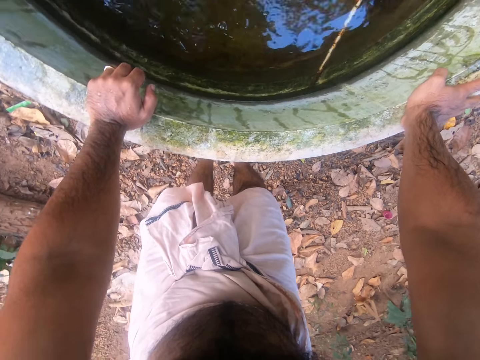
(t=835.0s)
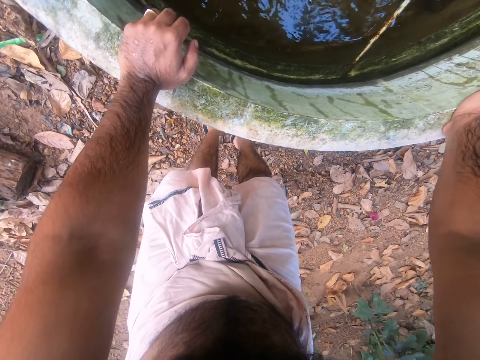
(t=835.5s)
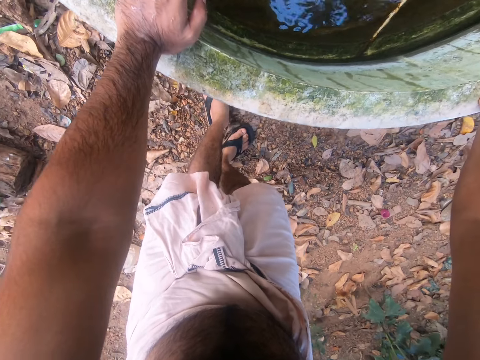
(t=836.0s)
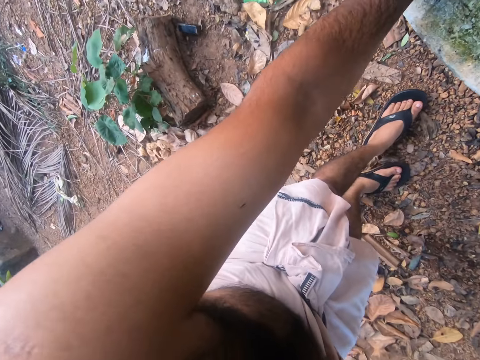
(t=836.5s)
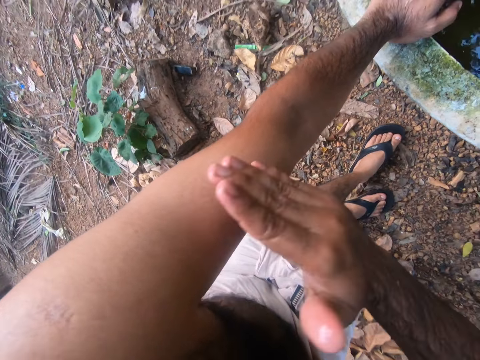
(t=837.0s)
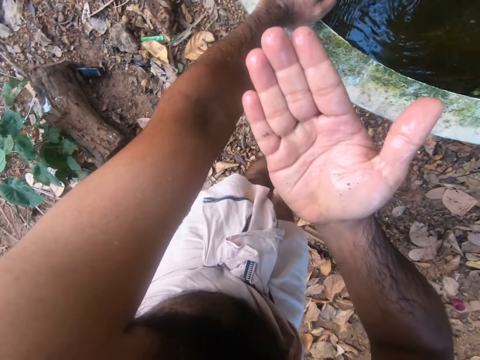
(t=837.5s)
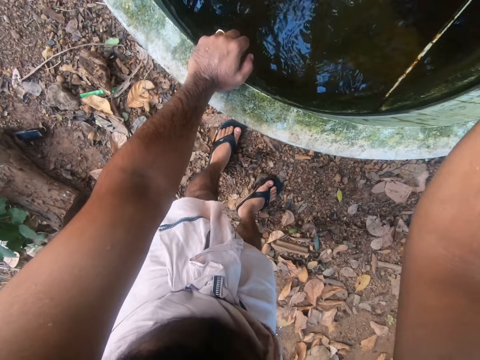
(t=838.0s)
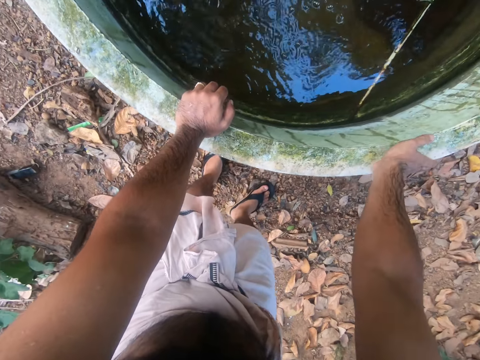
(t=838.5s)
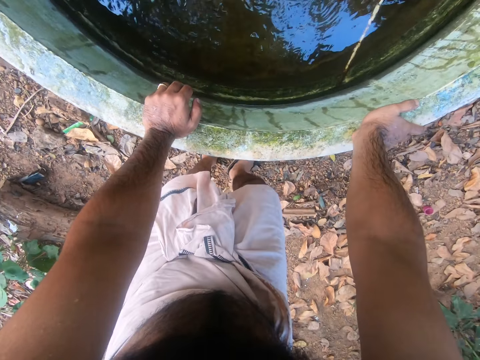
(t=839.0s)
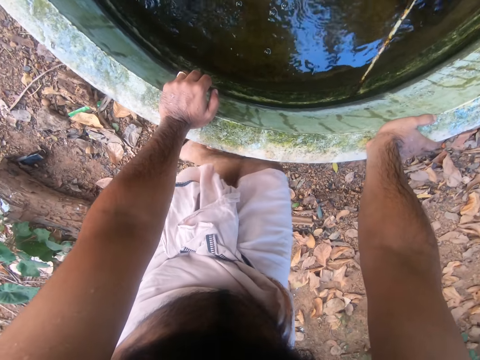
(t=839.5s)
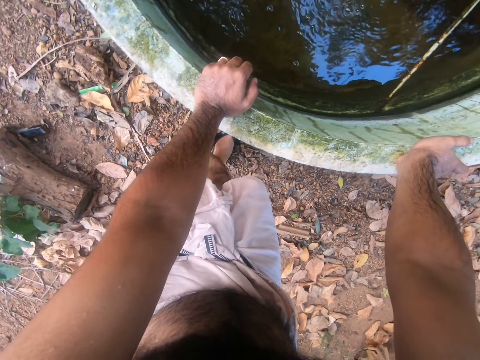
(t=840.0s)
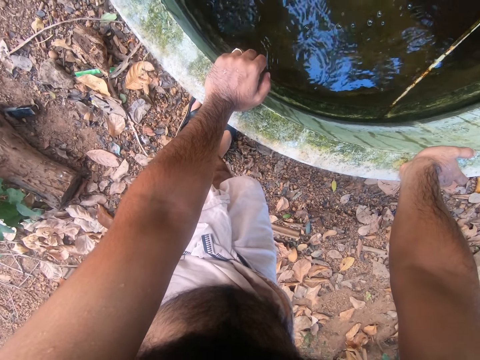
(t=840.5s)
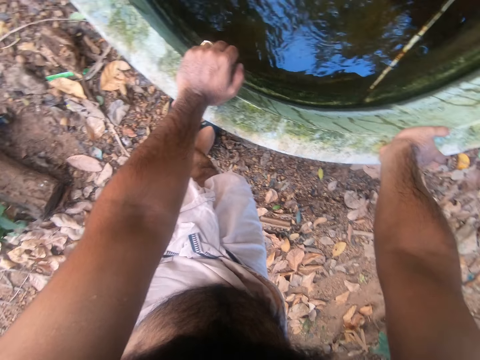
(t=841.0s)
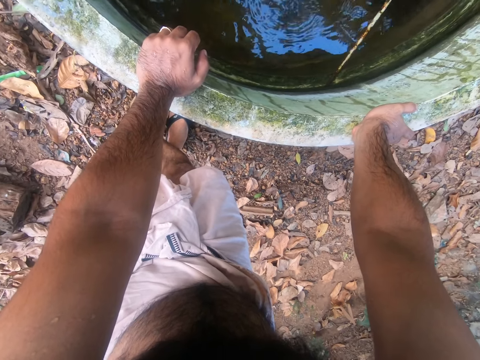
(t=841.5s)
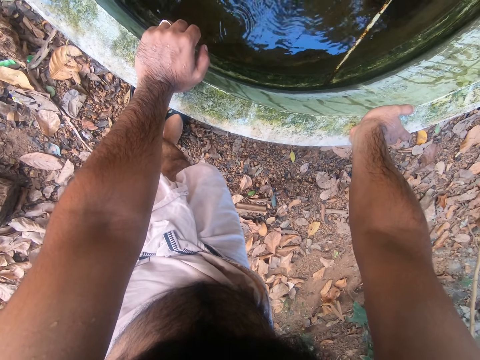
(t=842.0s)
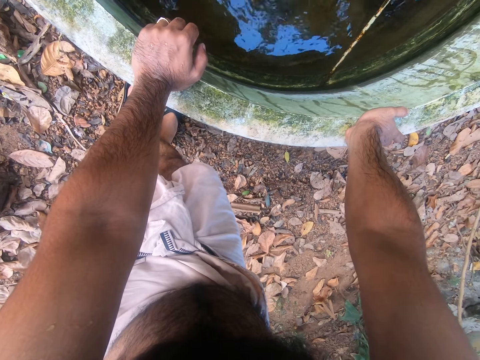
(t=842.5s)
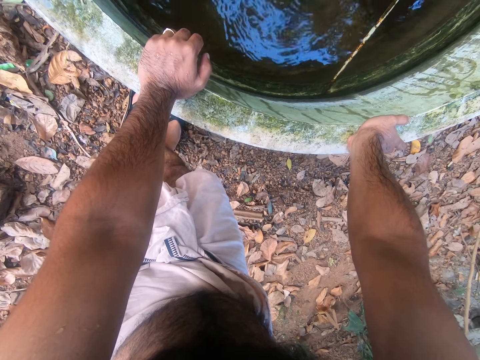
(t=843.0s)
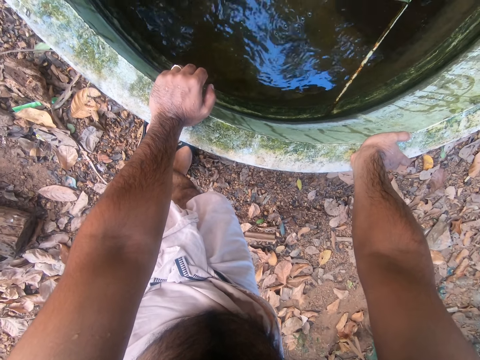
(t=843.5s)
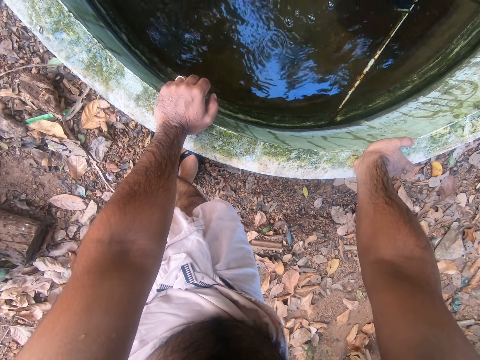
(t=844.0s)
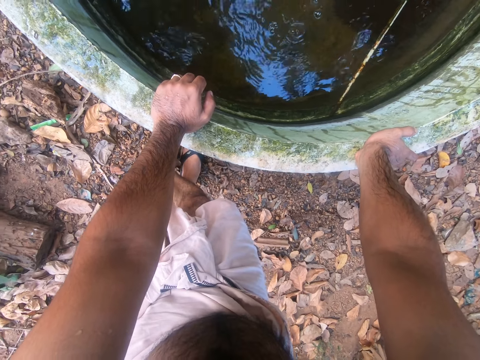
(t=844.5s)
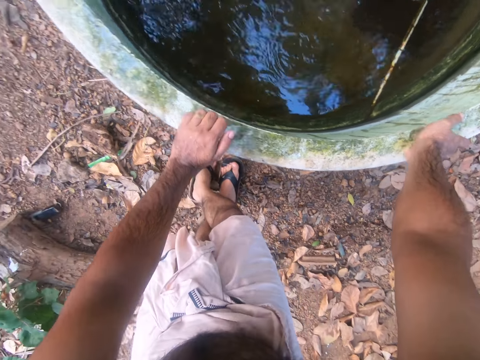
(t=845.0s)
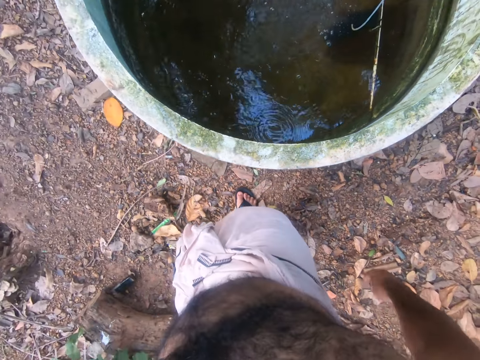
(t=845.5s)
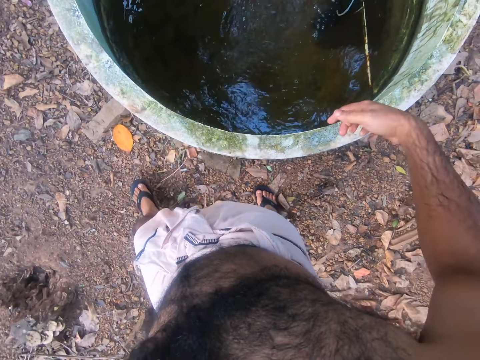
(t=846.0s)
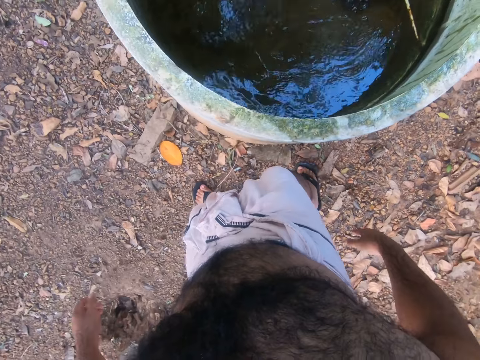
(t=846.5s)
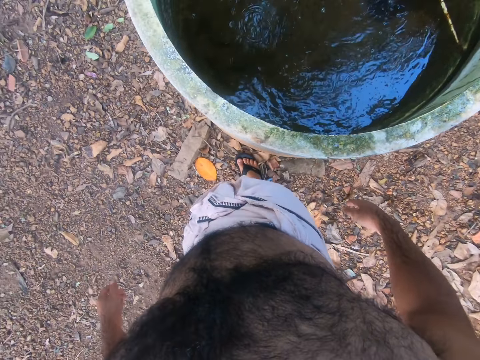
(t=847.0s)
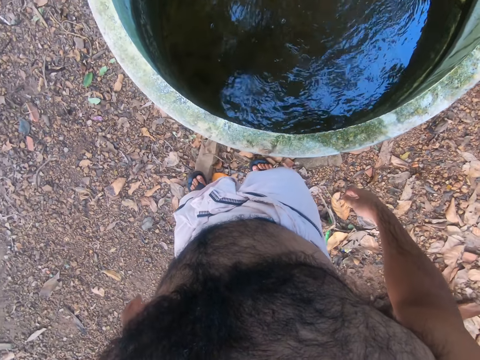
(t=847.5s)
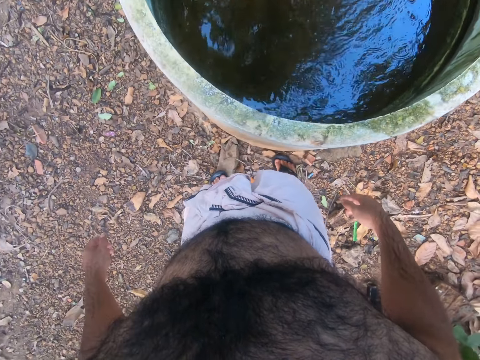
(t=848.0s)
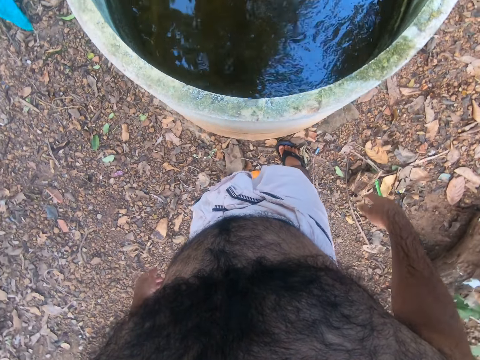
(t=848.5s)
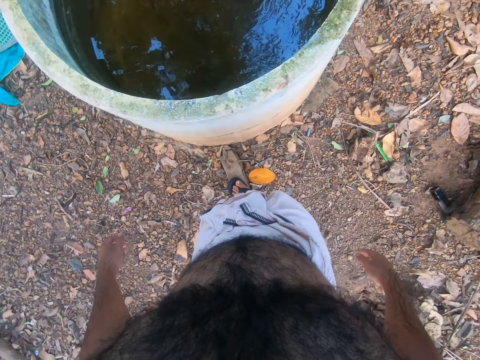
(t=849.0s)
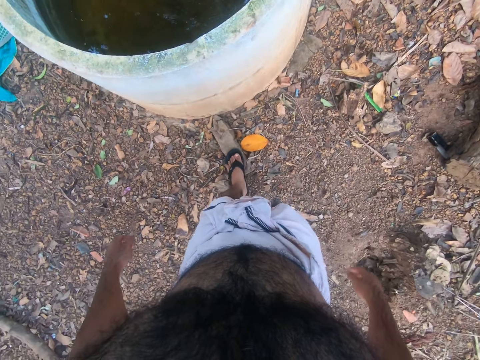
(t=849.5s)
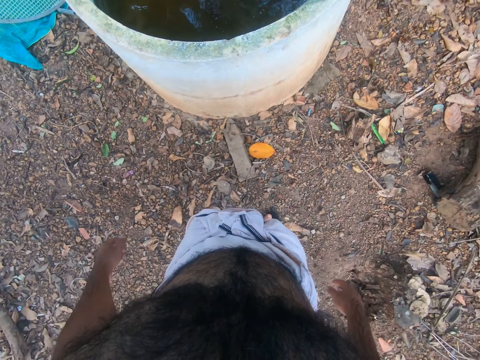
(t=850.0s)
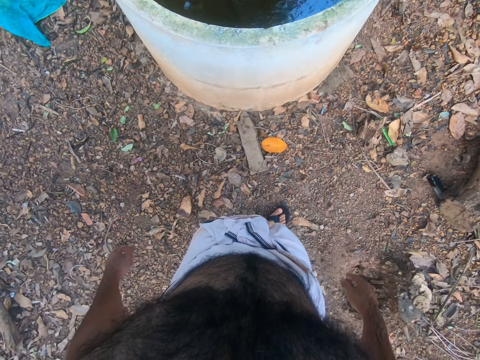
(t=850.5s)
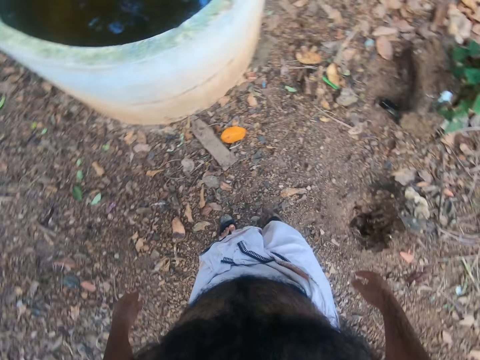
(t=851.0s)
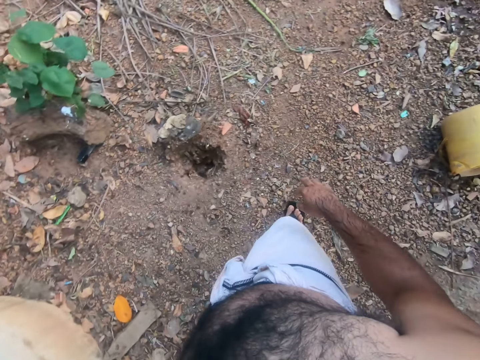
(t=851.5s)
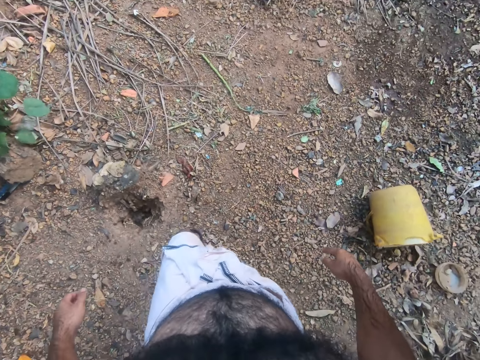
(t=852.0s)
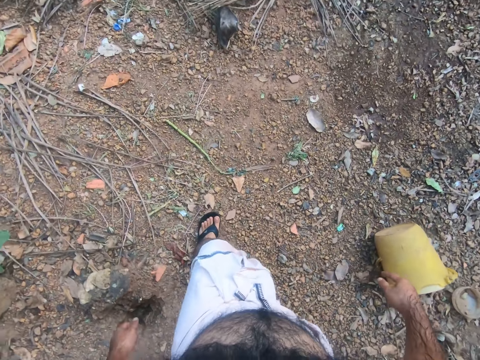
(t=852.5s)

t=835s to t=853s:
The camera wearer stares at the fly on his hand. He hits the fly with his right hand. He taps his arm. He touches the well. He holds the tank with both hands. He stares at the water inside the tank. He removes his hands from the water tank. He walks around the water tank. He stares at the water inside the tank. He looks around the compound. He walks around the compound.

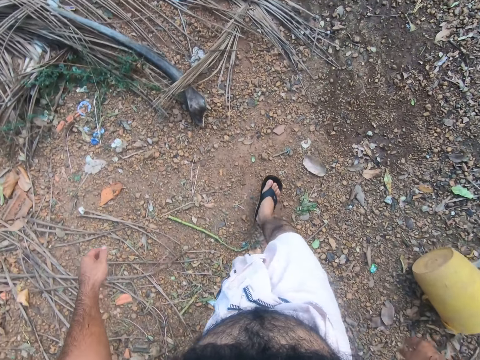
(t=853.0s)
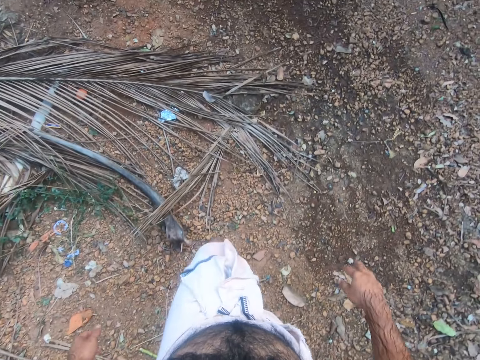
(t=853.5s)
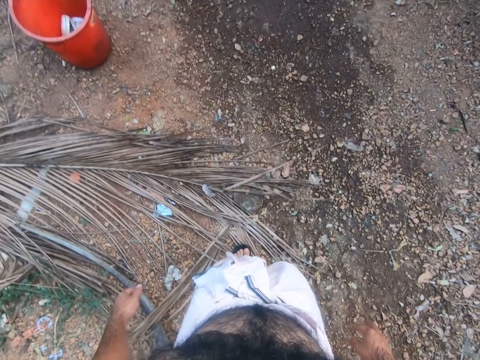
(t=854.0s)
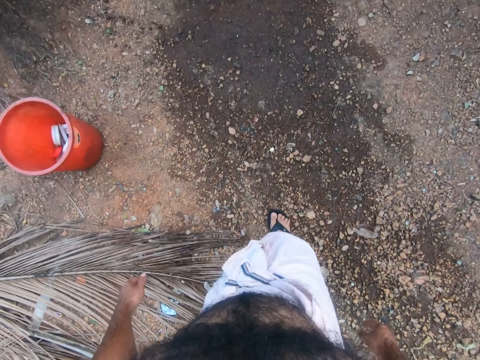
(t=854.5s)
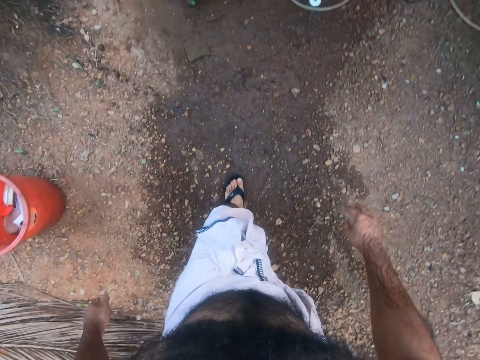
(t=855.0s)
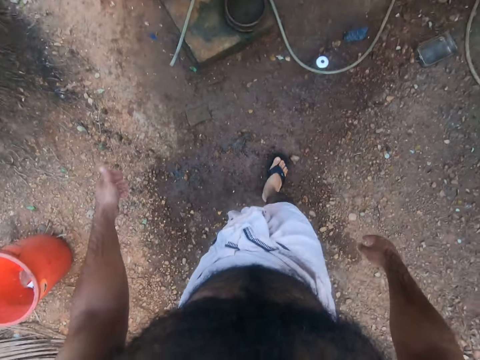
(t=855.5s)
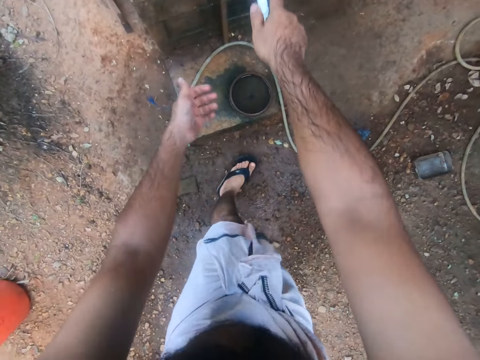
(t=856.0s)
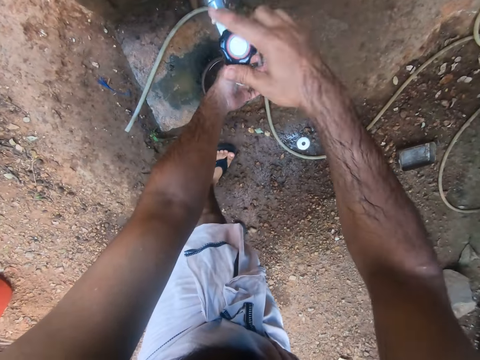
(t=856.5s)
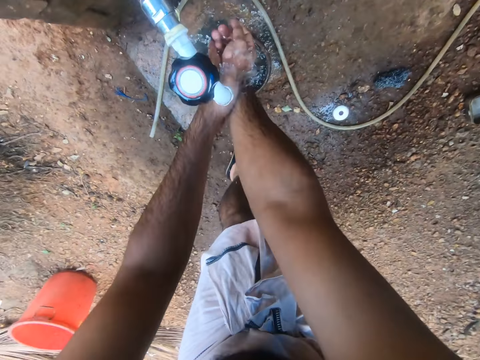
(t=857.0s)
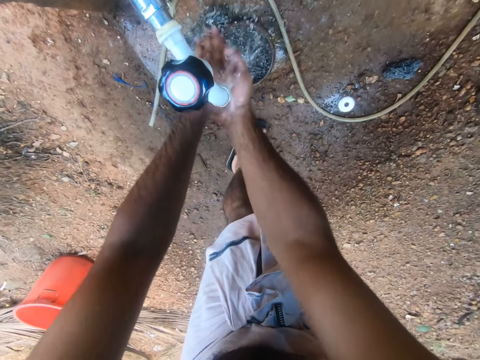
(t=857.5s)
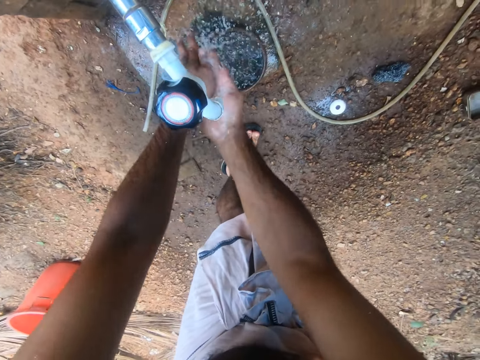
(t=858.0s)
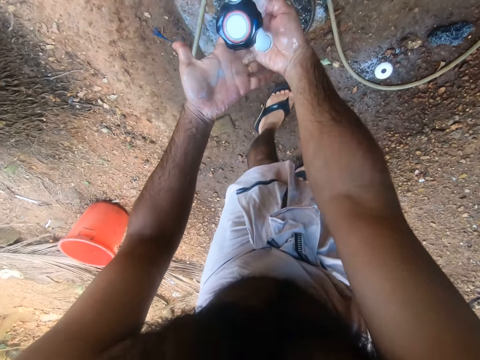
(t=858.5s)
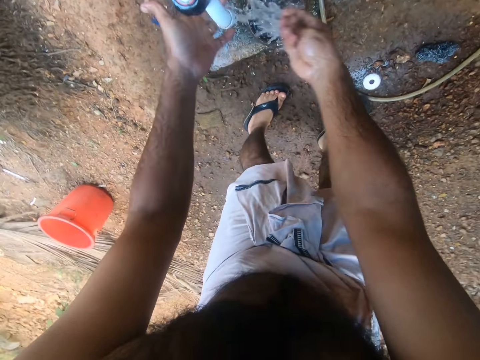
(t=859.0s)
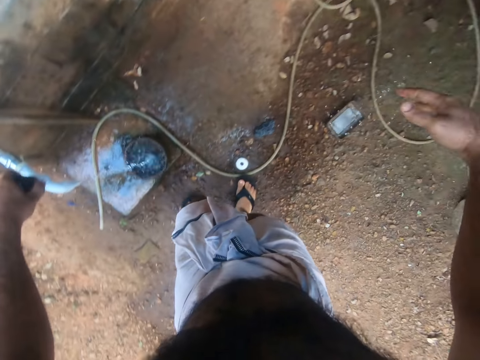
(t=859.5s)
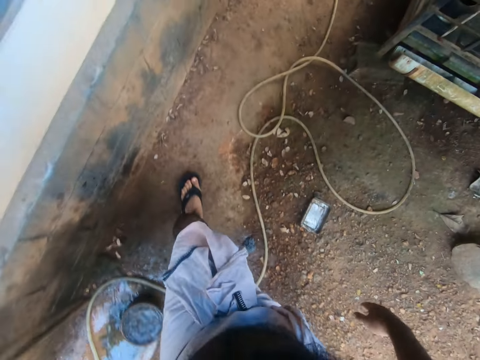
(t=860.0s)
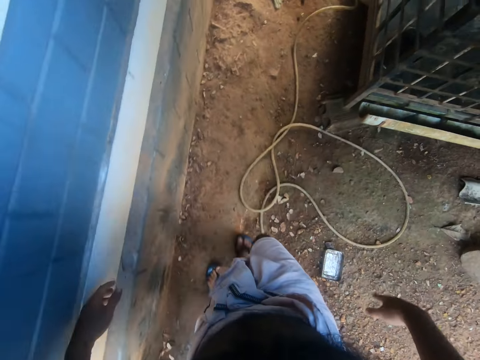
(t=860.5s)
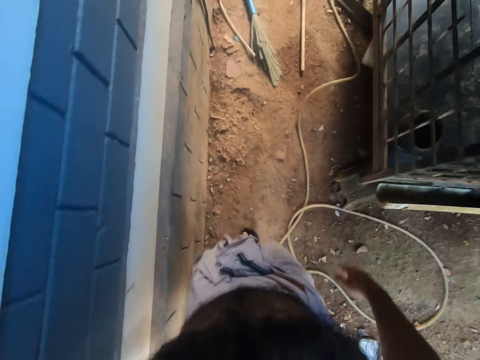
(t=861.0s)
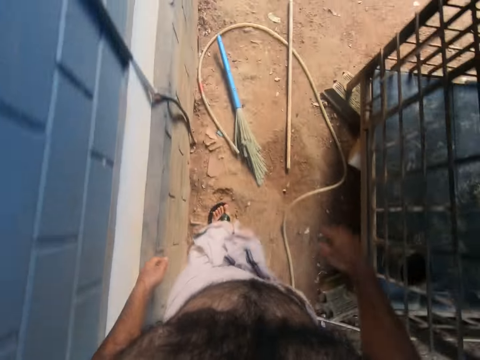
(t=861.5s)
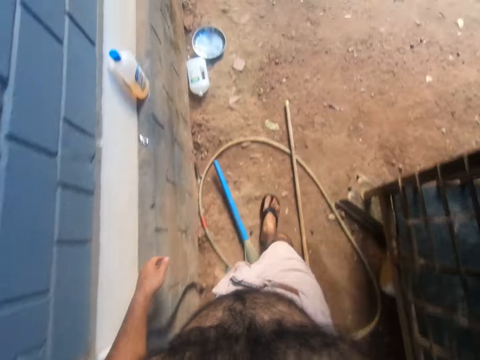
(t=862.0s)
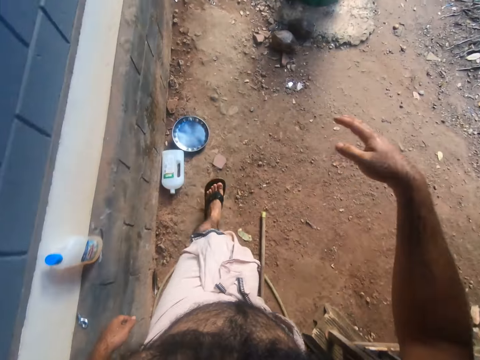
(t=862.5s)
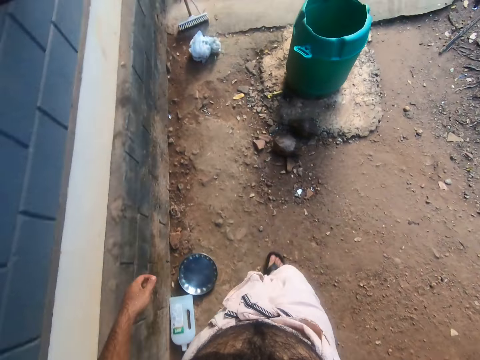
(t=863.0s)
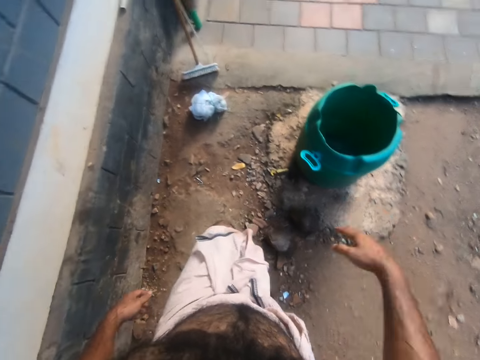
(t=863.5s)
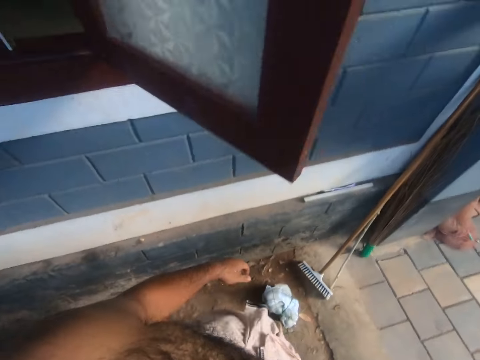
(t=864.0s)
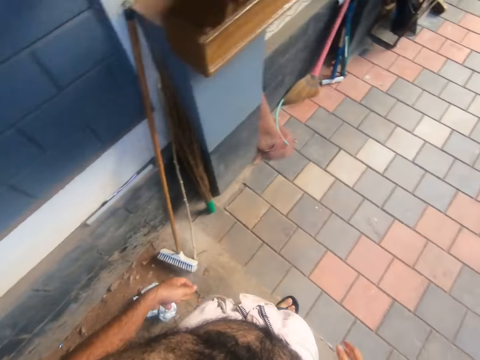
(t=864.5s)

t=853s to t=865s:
The camera wearer turns on the water tap. He washes his hands with tap water. He closes the tap. He walks around the compound.
